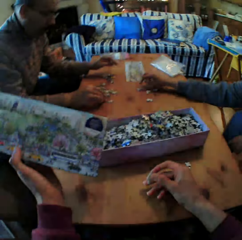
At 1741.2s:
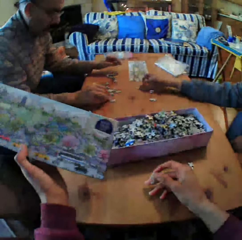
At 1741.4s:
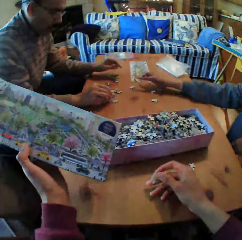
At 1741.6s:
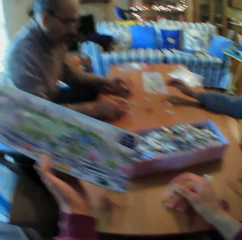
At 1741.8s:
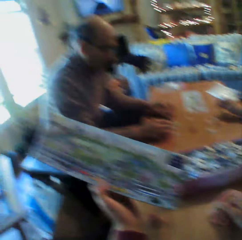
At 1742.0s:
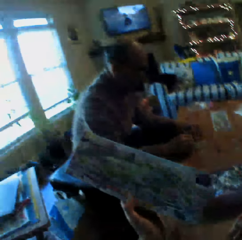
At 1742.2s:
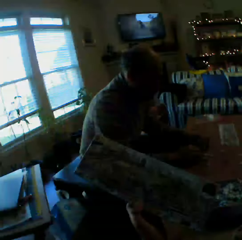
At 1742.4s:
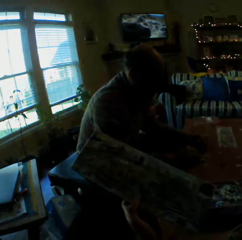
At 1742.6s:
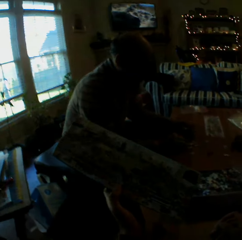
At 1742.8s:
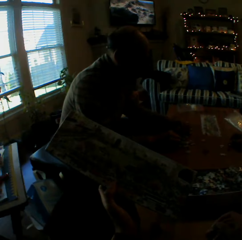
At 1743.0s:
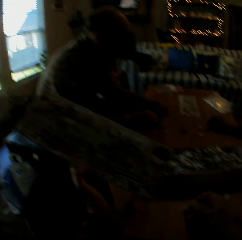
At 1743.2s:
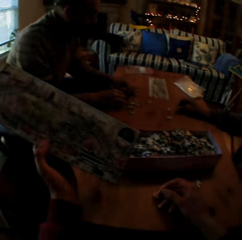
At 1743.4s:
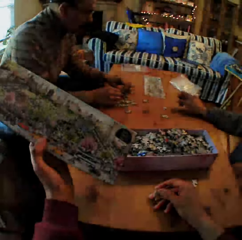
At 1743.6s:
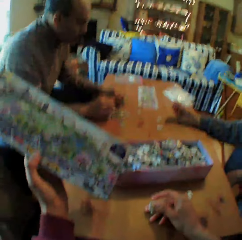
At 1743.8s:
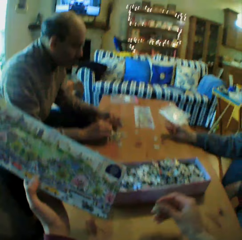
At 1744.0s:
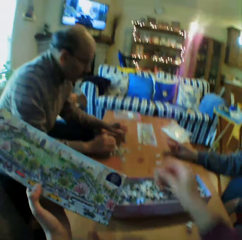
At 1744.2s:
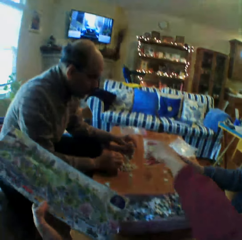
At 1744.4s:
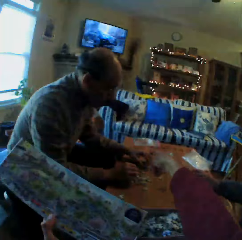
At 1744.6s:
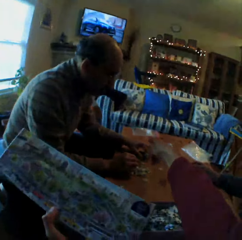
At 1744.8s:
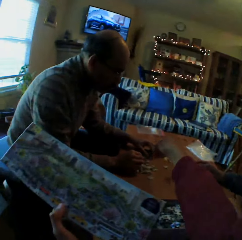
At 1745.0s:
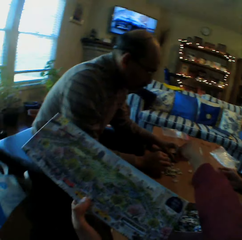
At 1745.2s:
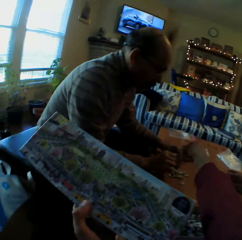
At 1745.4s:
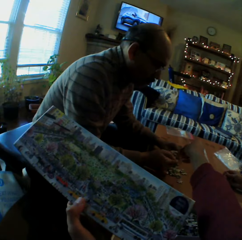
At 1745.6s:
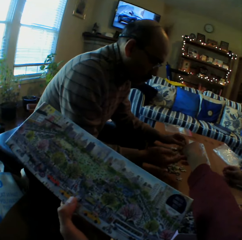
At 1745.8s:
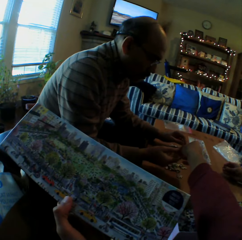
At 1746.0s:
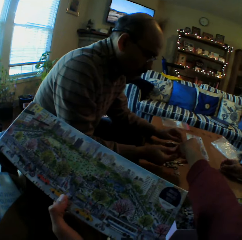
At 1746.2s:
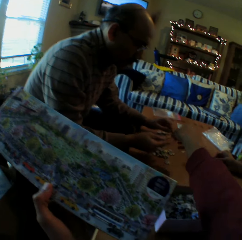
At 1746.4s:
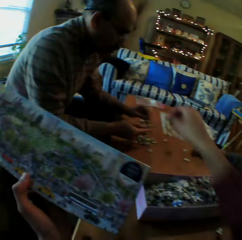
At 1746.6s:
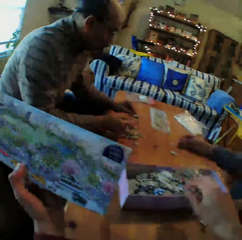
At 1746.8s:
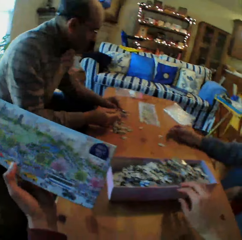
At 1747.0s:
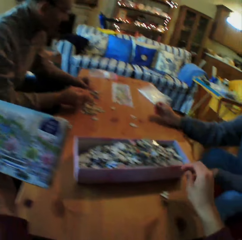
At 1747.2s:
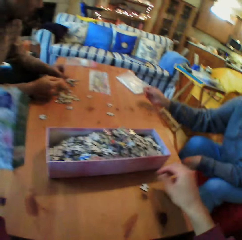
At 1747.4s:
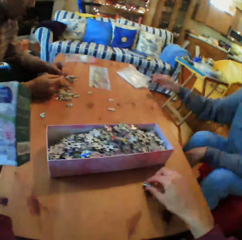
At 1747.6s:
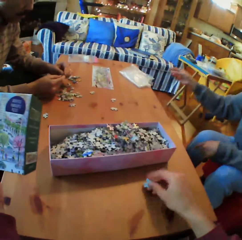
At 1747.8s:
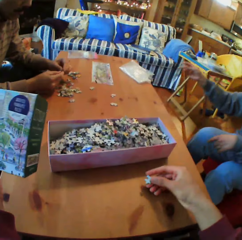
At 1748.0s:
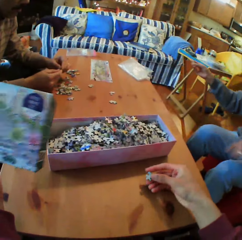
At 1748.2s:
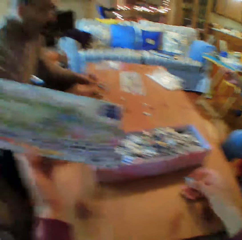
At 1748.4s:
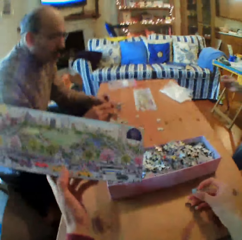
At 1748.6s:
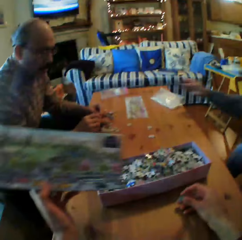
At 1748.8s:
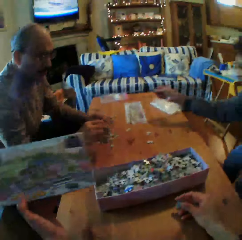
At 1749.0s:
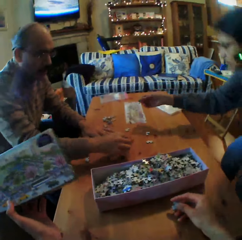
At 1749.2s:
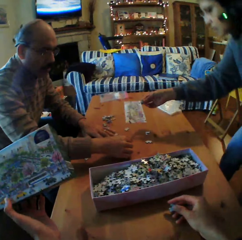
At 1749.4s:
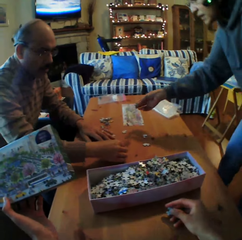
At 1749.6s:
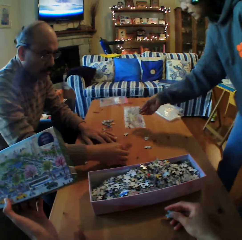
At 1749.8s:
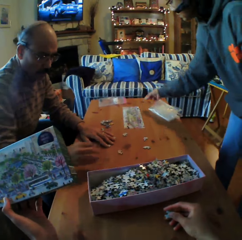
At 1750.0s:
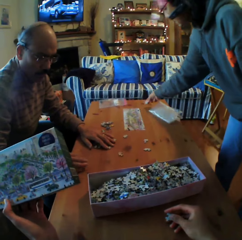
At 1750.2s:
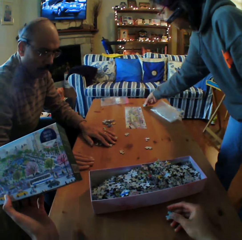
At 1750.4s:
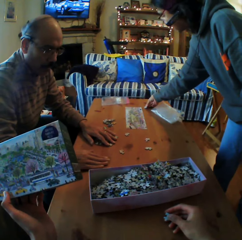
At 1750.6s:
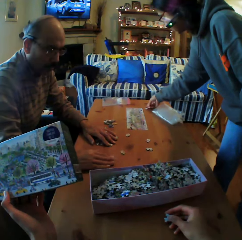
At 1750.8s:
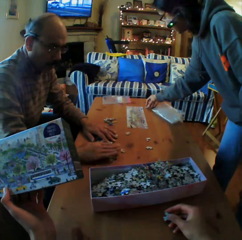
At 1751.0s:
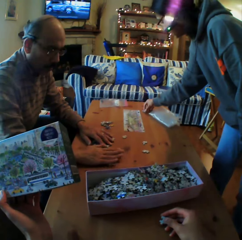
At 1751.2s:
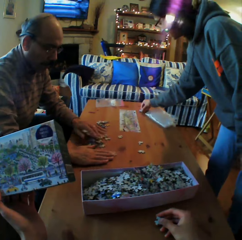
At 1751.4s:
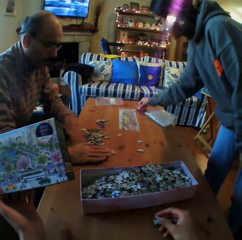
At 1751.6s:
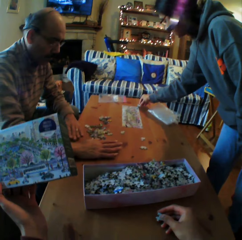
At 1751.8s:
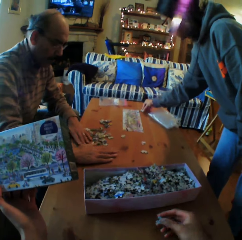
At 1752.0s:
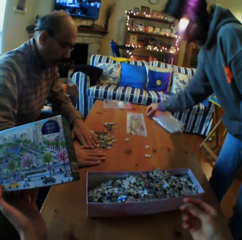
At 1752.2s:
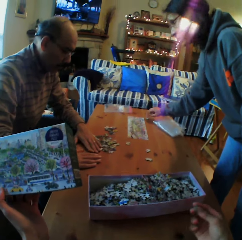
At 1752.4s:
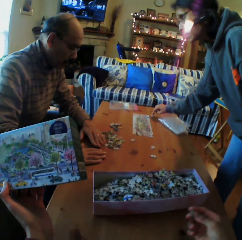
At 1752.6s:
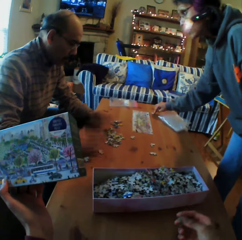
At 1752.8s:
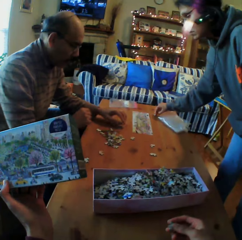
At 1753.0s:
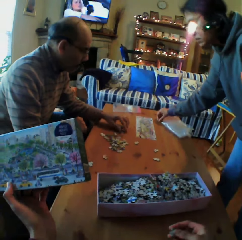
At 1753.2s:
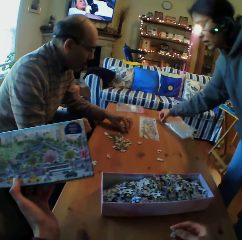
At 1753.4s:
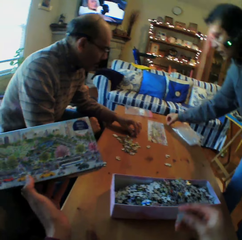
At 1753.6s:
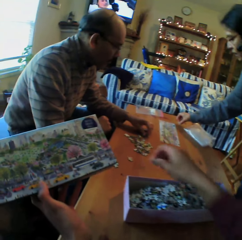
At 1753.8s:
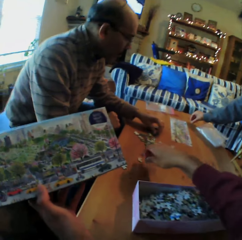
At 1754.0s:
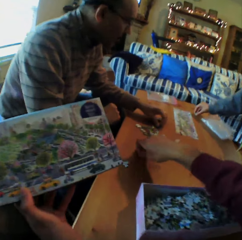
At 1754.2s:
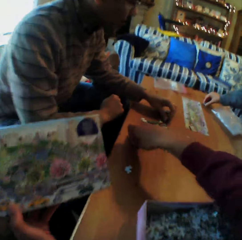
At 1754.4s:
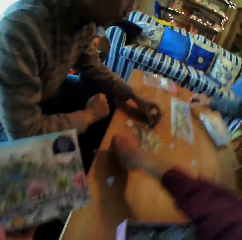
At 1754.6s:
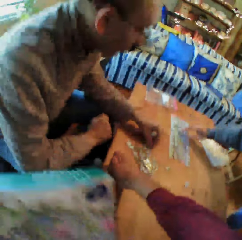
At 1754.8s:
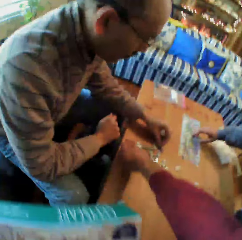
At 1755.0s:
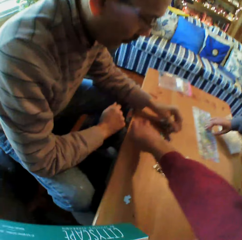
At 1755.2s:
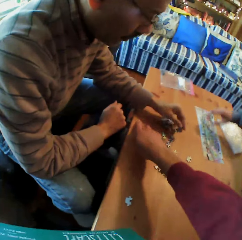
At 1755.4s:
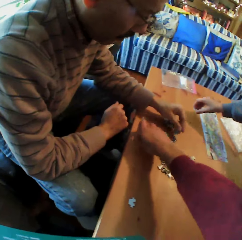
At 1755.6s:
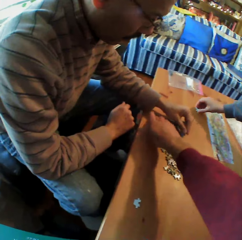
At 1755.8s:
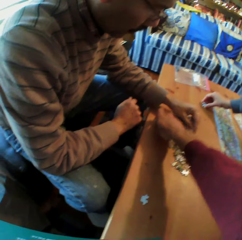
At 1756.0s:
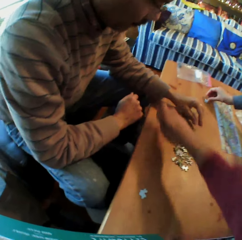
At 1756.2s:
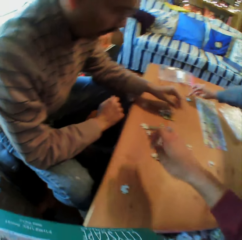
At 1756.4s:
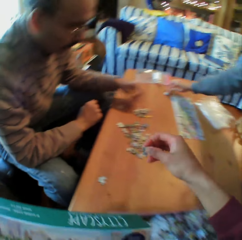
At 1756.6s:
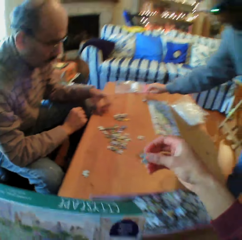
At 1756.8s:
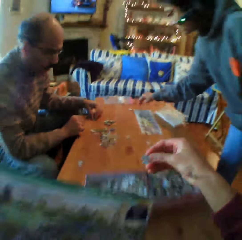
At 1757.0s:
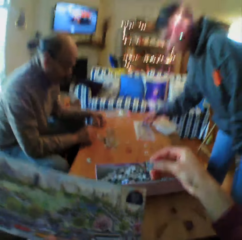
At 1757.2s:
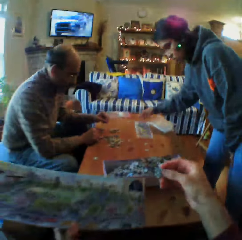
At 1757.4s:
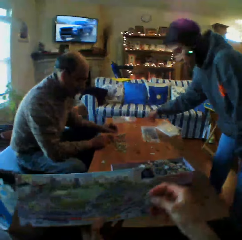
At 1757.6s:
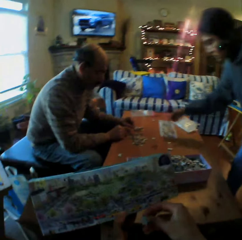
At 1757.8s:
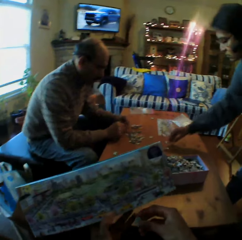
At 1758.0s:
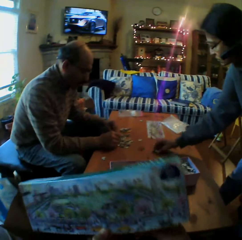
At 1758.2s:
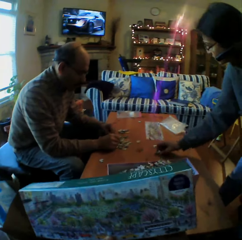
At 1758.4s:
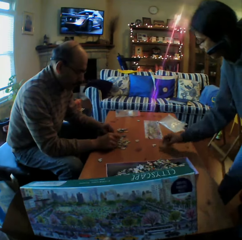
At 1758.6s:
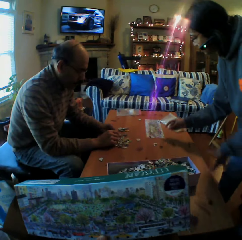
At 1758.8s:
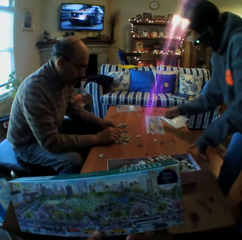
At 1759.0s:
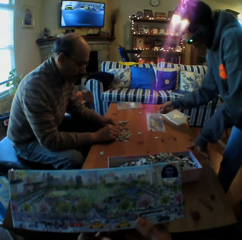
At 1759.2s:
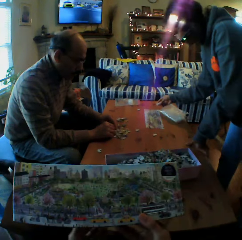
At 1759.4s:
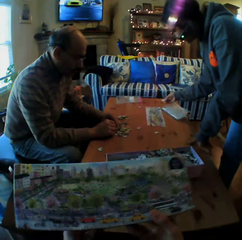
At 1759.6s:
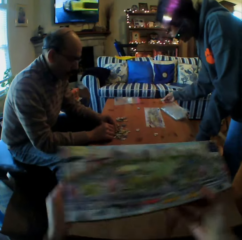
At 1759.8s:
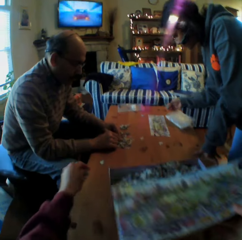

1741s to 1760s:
A person talks. The camera wearer converses with a man. They pick up the Jenga pieces on the table. They converse with a woman. They pick up the Jenga pieces on the table. They pick up the Jenga pieces on the table again. They look at the Jenga pieces.

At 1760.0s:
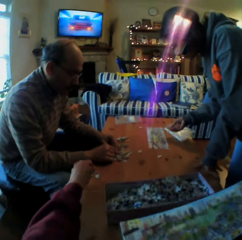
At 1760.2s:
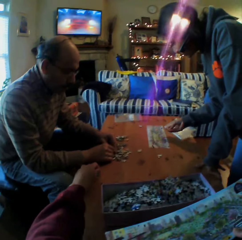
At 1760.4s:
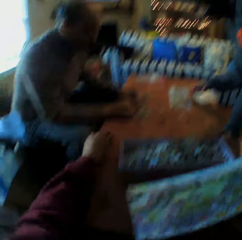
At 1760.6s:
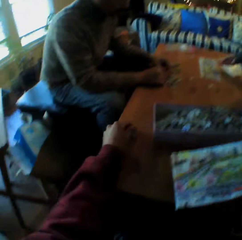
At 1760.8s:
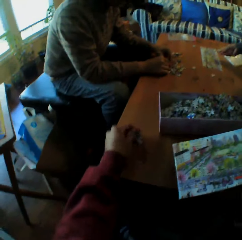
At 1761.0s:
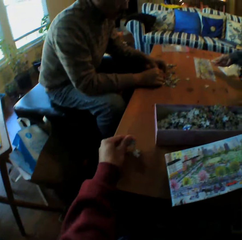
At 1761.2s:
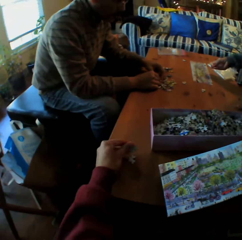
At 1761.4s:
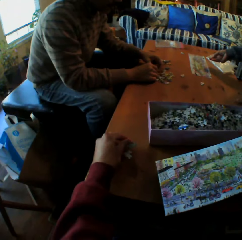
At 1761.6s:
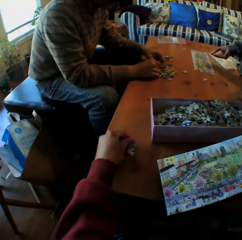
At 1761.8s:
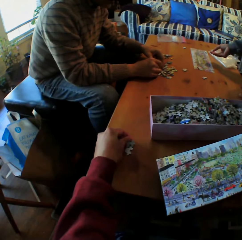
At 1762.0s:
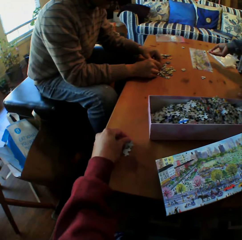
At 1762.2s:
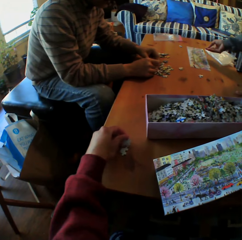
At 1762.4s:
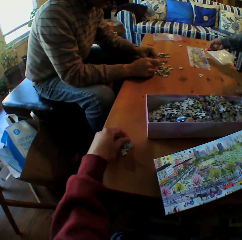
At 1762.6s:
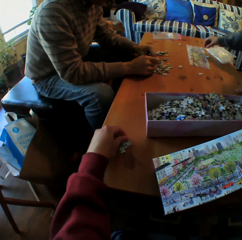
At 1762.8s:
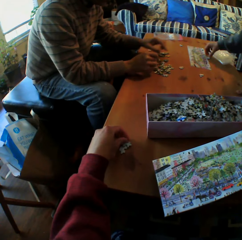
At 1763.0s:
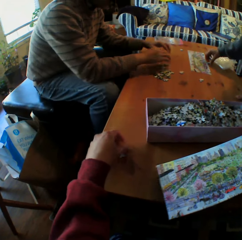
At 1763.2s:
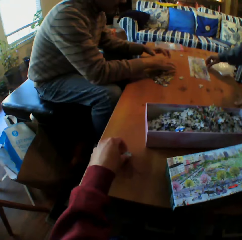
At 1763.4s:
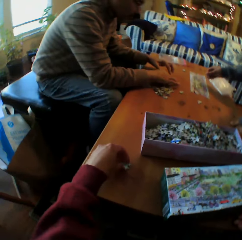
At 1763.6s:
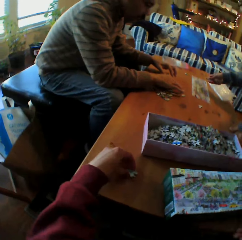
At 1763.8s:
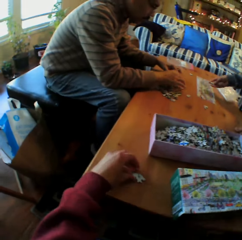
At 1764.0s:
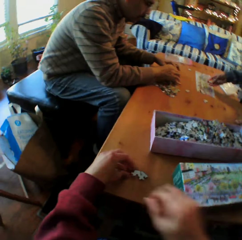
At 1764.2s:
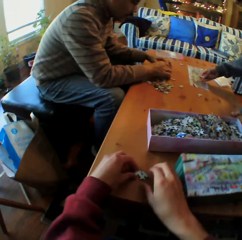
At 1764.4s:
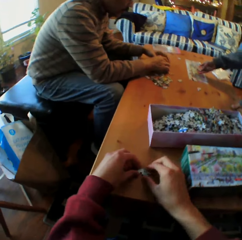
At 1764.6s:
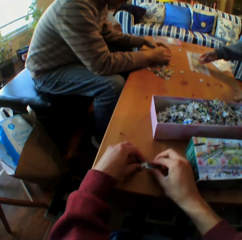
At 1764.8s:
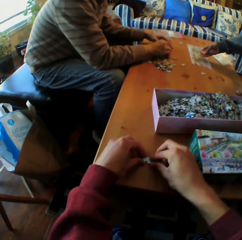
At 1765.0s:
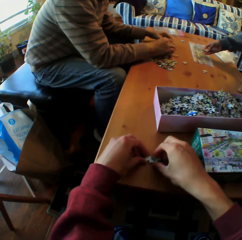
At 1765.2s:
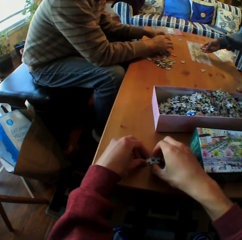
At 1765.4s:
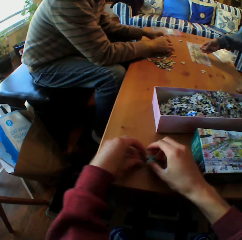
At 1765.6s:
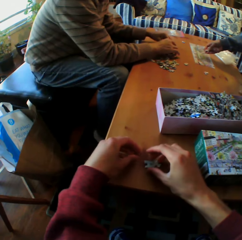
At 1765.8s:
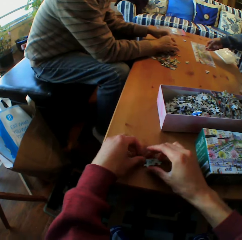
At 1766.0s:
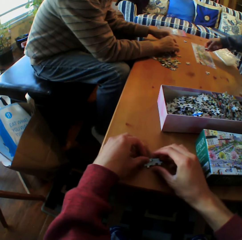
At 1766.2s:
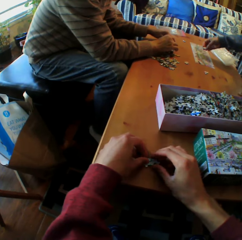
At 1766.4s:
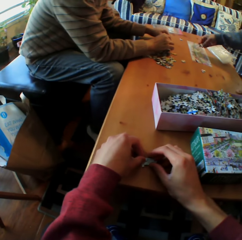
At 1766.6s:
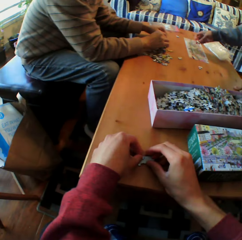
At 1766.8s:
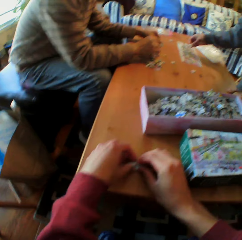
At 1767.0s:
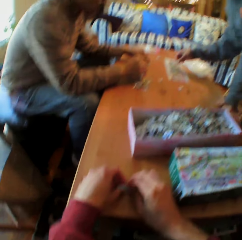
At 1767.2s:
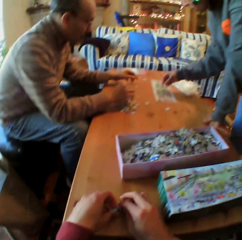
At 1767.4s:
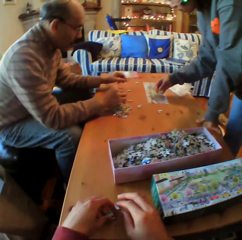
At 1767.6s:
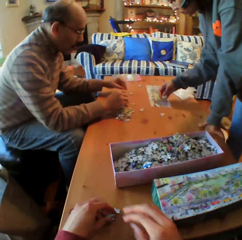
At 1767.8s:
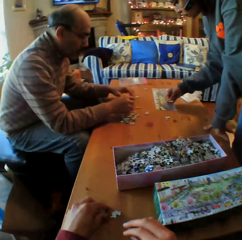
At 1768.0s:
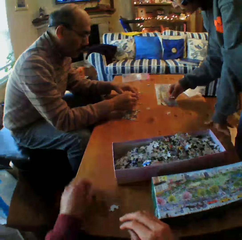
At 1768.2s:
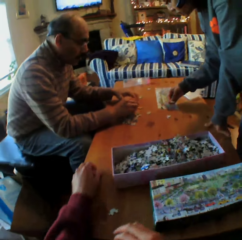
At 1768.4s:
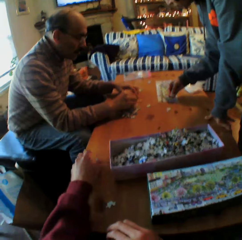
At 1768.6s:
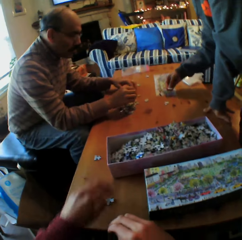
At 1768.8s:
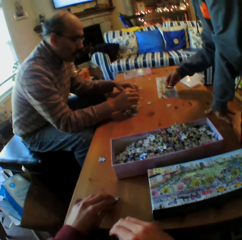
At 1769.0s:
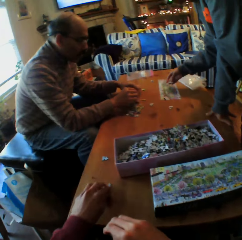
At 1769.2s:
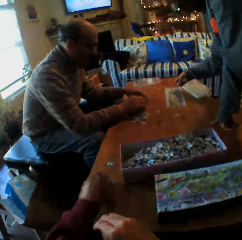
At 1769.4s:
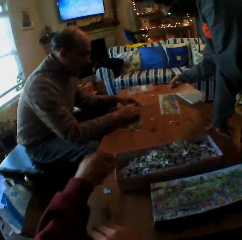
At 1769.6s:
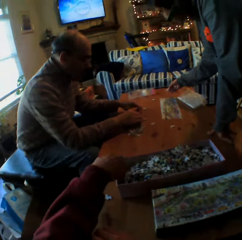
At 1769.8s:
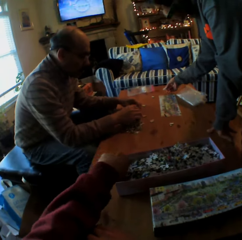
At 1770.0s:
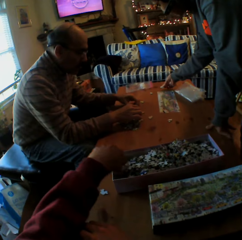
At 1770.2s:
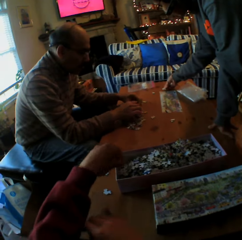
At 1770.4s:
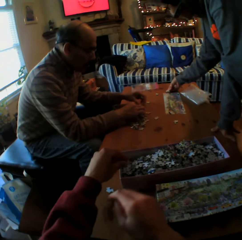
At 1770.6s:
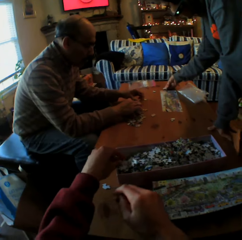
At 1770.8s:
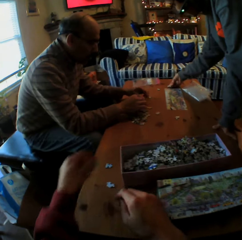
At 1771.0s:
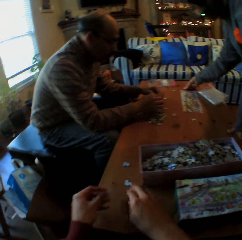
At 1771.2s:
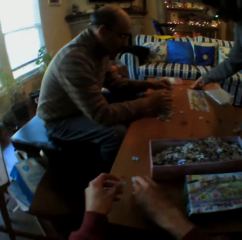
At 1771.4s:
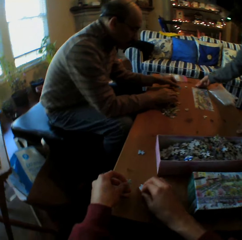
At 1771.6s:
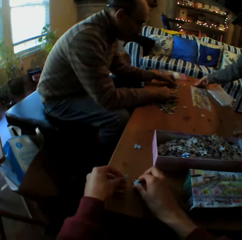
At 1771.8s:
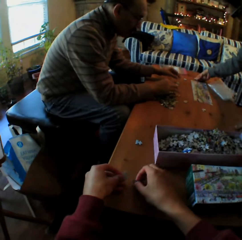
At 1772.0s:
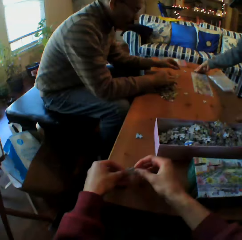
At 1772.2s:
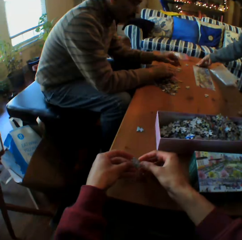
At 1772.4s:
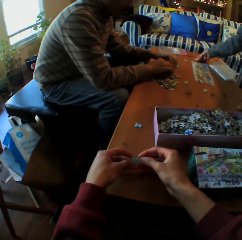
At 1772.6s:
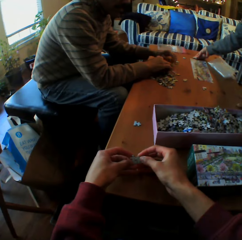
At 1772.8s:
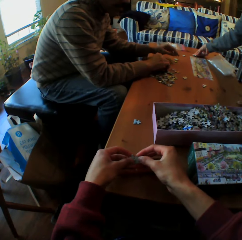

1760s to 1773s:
The camera wearer pulls the pieces of Jenga on the table. A person chooses puzzle pieces. The camera wearer fixes the piece of Jenga. They try to join puzzle pieces. They pick the Jenga pieces in the box.
